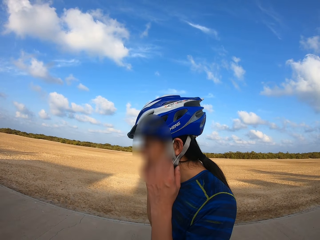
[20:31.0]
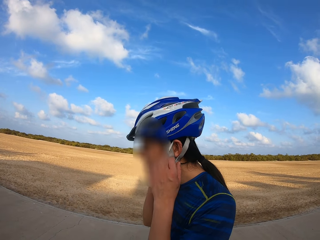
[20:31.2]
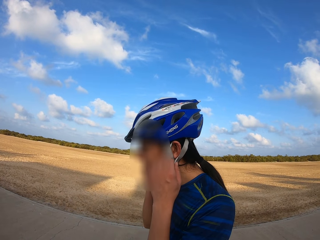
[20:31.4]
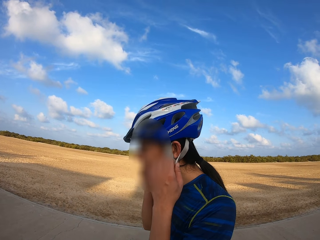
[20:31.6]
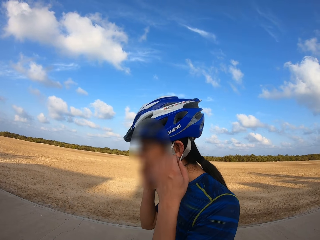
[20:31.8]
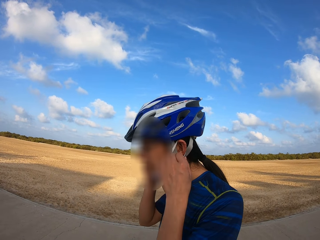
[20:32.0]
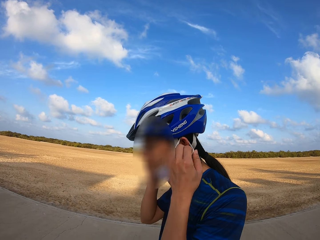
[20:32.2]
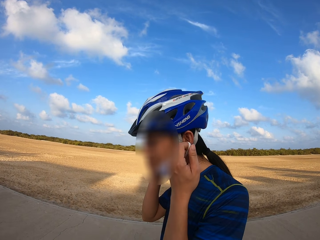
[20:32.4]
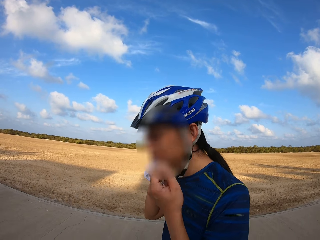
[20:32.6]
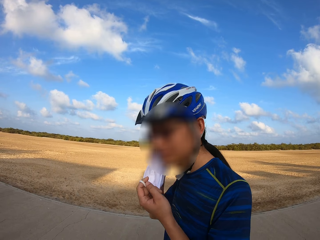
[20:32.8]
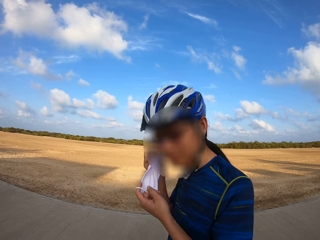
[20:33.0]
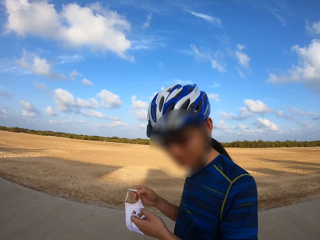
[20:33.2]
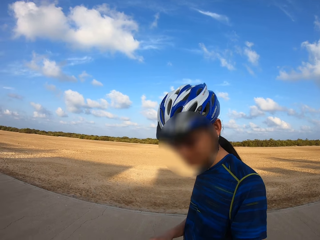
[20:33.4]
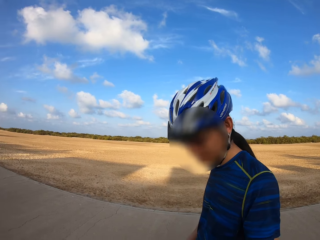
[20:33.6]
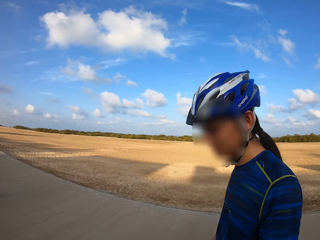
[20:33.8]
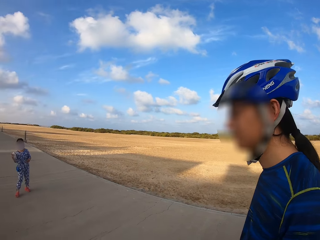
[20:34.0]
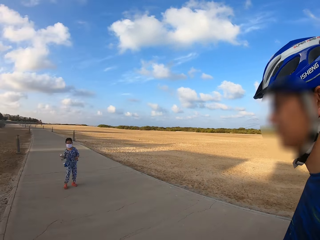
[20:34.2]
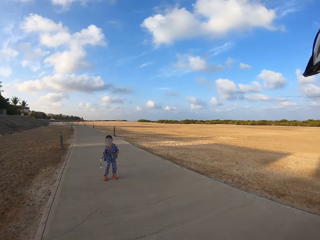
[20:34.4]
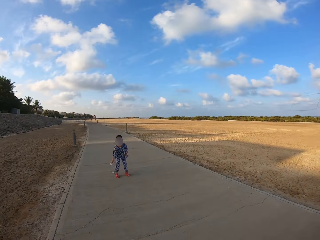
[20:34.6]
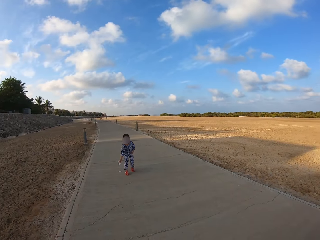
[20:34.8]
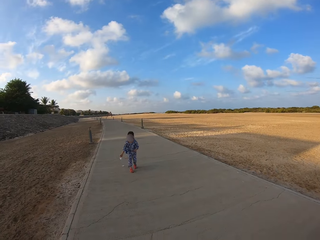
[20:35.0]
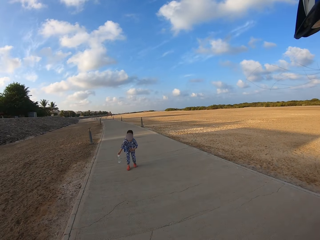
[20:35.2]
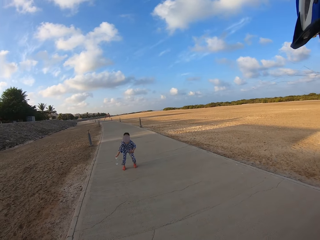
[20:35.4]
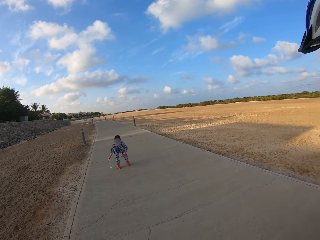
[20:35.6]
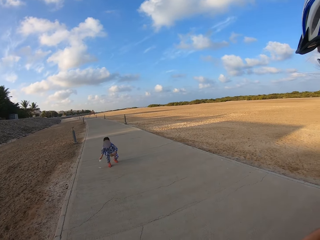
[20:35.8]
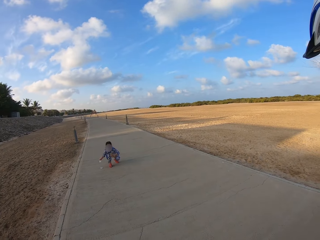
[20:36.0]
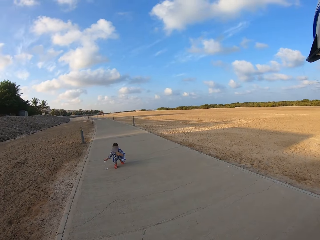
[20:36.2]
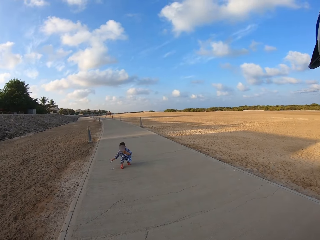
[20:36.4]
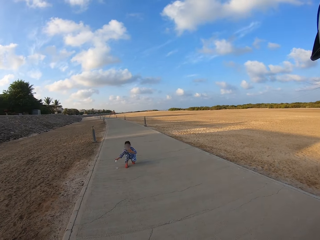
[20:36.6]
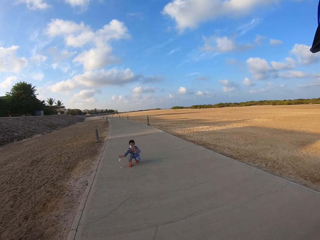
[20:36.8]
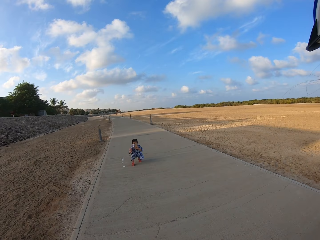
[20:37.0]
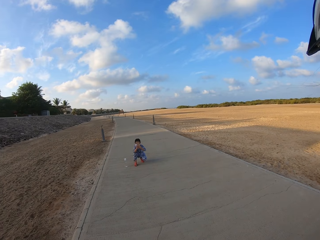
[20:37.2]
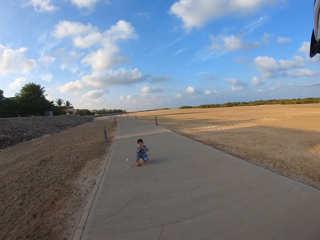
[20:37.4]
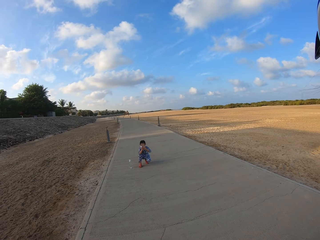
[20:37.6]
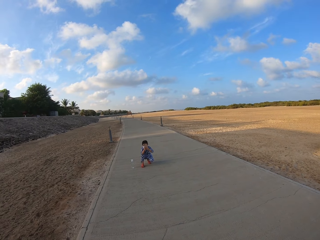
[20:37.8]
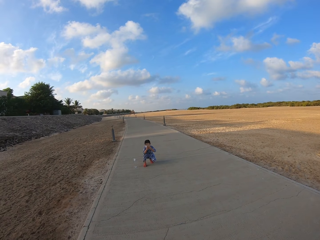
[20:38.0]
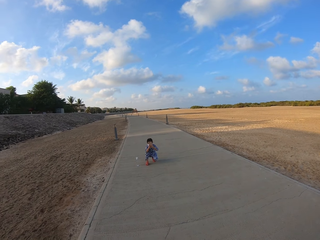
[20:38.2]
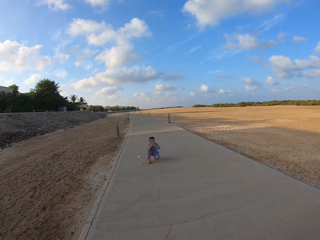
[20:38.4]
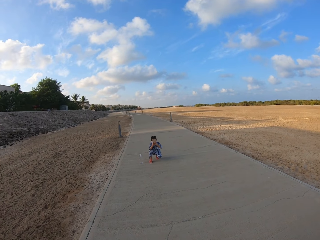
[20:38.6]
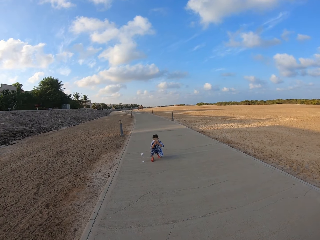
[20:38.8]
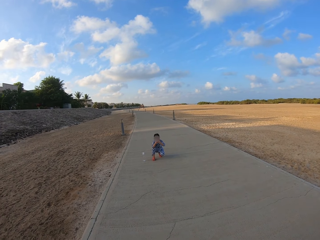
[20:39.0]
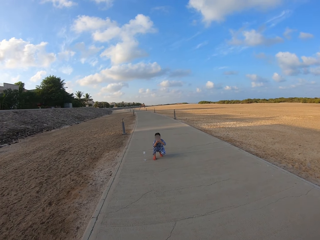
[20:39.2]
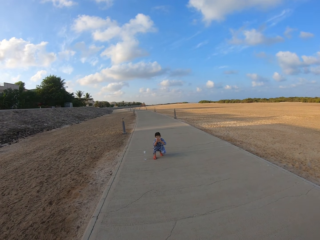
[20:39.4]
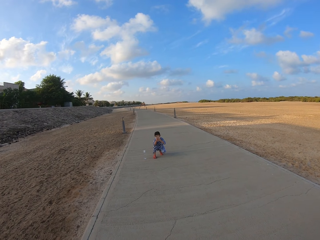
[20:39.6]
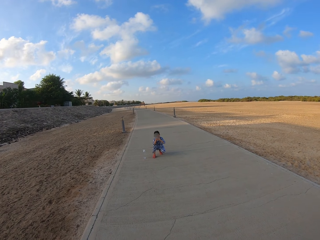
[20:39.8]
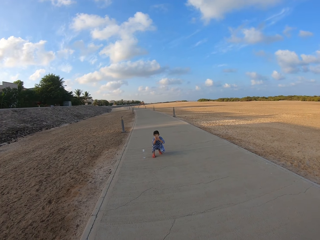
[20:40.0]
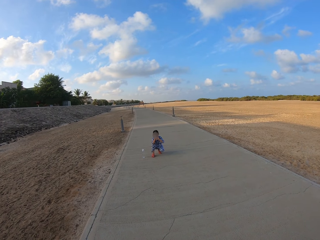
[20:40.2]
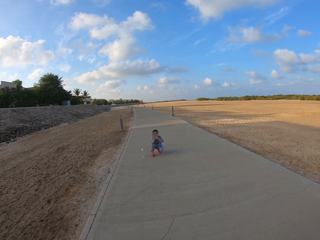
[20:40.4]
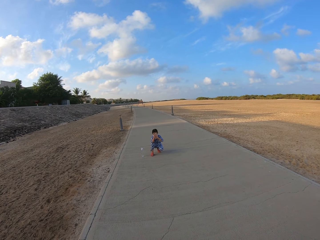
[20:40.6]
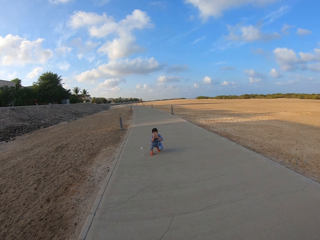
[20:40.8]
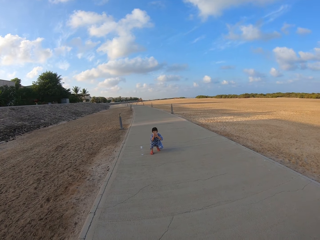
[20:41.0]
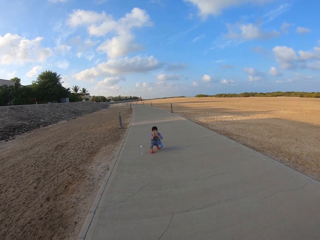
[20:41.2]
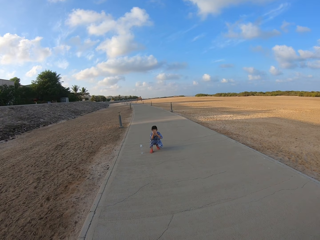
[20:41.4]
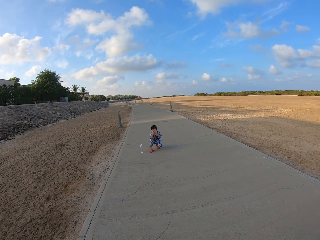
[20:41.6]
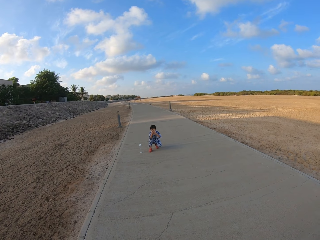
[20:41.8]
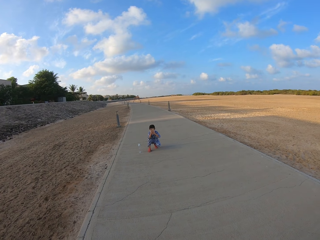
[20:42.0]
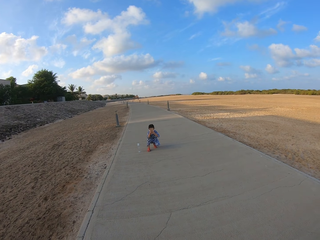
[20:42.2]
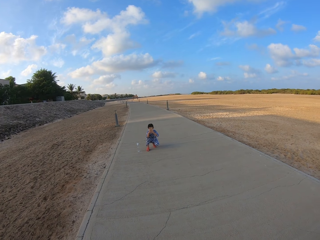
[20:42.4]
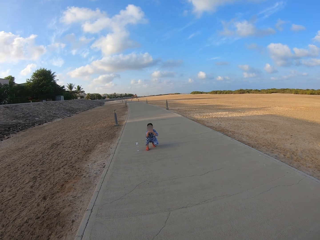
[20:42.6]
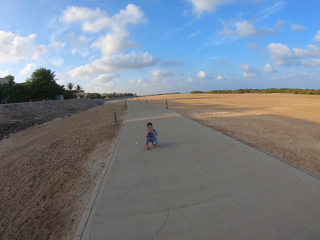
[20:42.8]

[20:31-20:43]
A person removes a face mask. The girl puts the water bottle on the sidewalk, squats down and points the phone camera at the camera wearer and the person. The camera wearer stares at the girl.

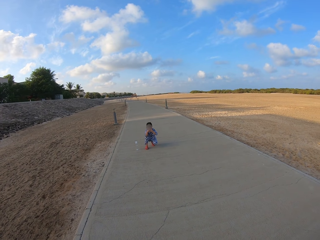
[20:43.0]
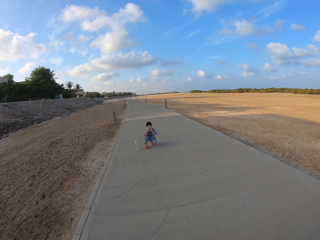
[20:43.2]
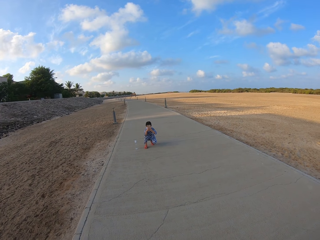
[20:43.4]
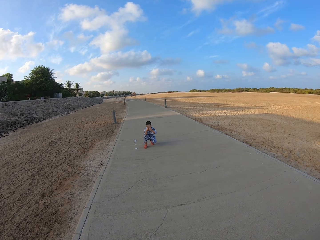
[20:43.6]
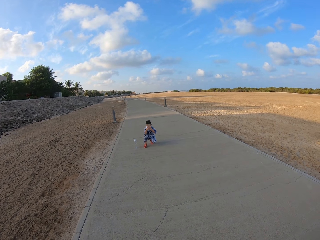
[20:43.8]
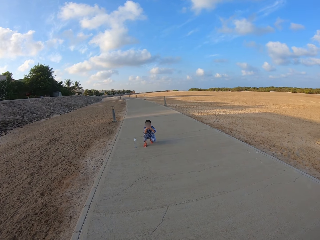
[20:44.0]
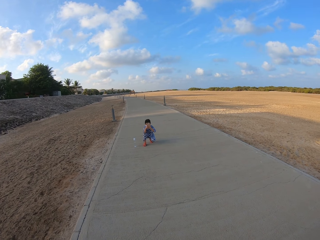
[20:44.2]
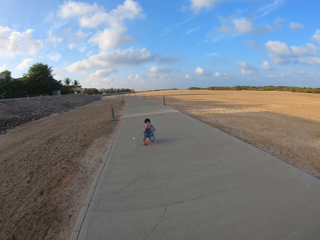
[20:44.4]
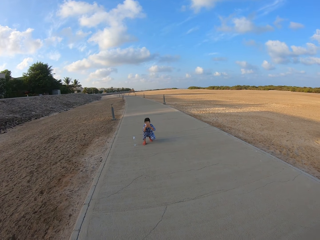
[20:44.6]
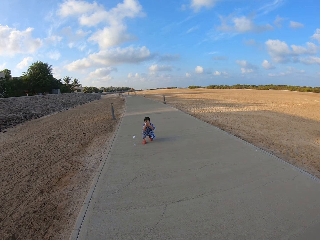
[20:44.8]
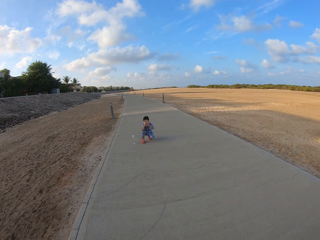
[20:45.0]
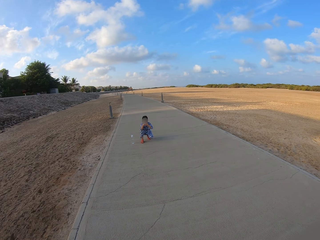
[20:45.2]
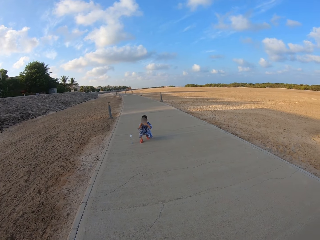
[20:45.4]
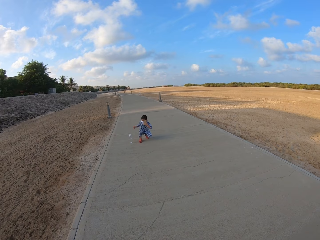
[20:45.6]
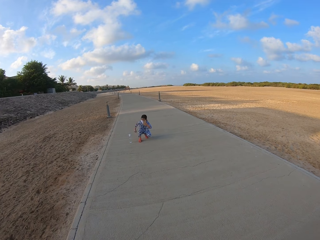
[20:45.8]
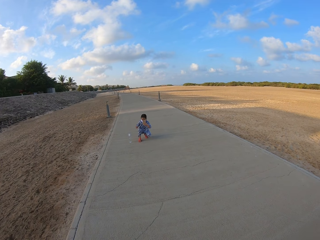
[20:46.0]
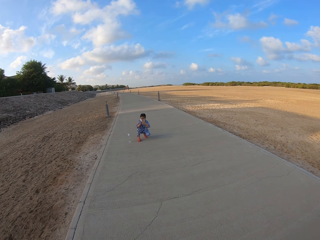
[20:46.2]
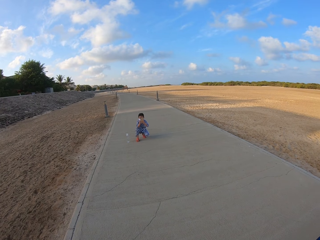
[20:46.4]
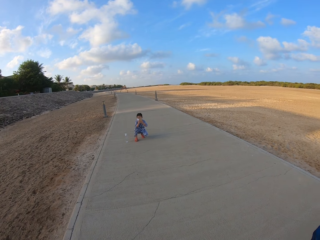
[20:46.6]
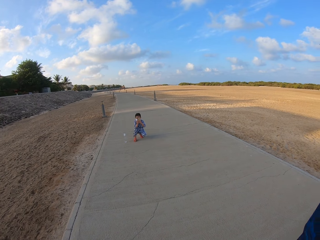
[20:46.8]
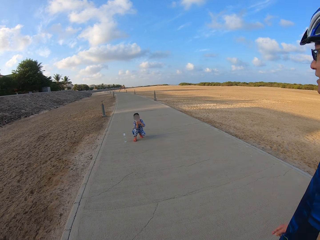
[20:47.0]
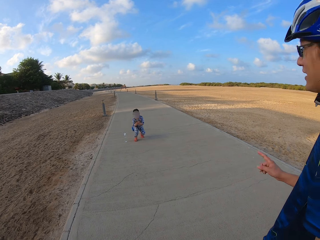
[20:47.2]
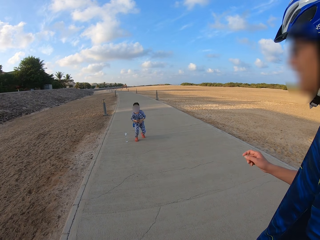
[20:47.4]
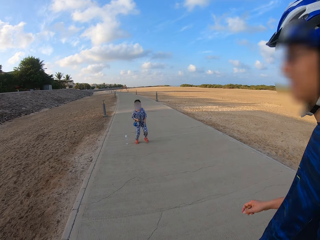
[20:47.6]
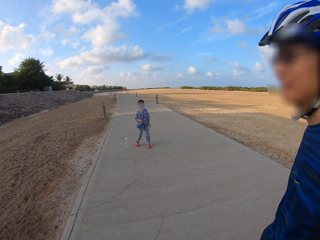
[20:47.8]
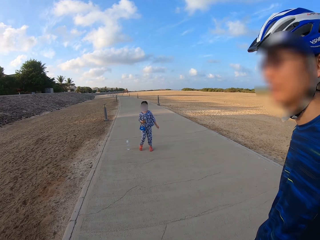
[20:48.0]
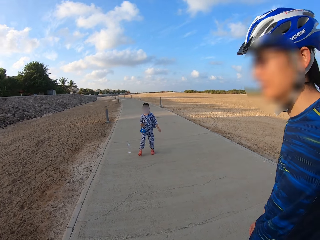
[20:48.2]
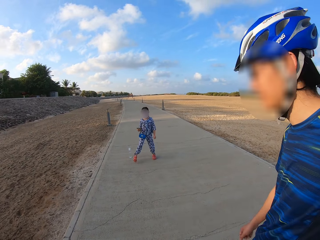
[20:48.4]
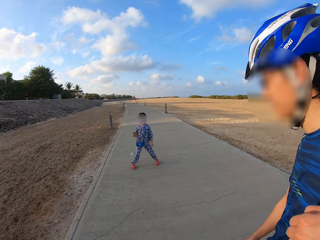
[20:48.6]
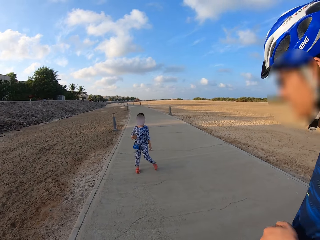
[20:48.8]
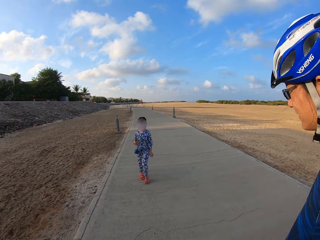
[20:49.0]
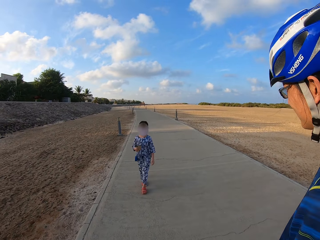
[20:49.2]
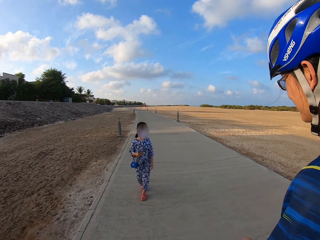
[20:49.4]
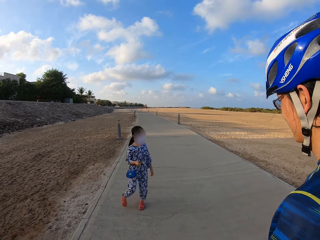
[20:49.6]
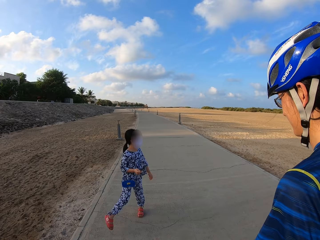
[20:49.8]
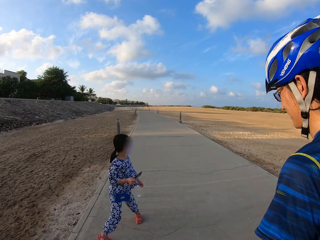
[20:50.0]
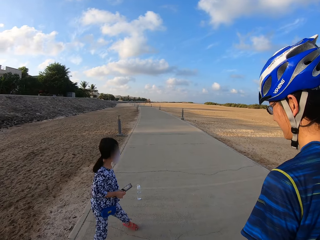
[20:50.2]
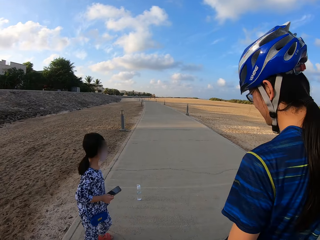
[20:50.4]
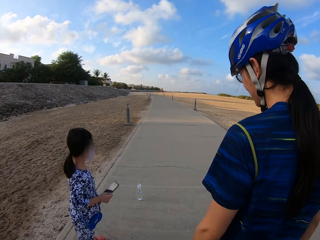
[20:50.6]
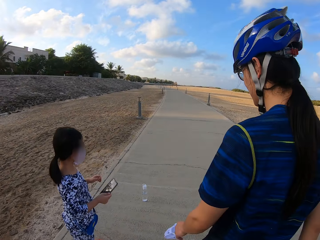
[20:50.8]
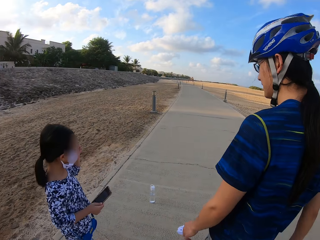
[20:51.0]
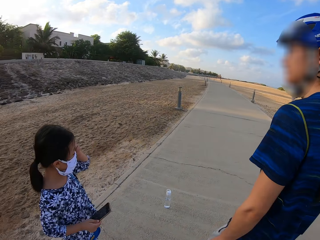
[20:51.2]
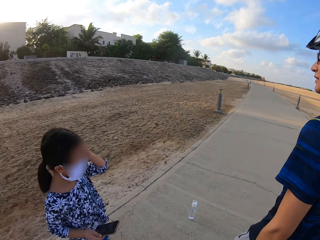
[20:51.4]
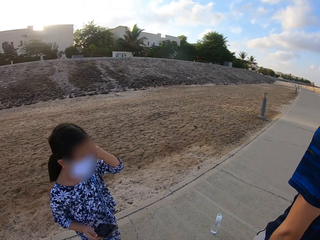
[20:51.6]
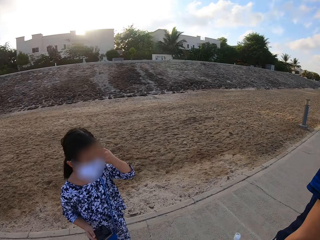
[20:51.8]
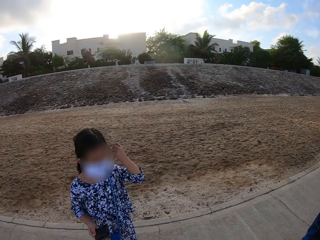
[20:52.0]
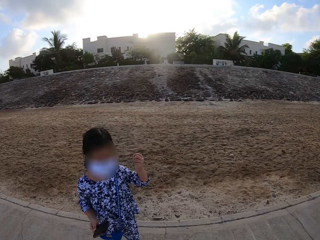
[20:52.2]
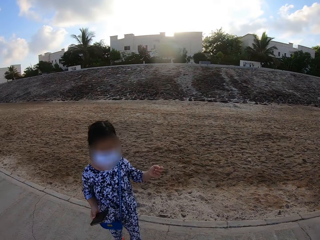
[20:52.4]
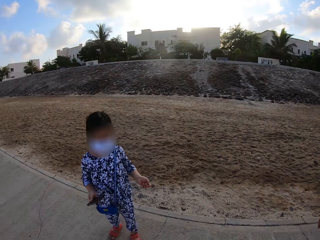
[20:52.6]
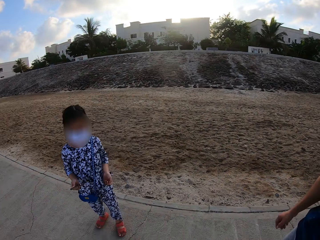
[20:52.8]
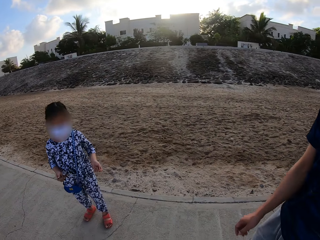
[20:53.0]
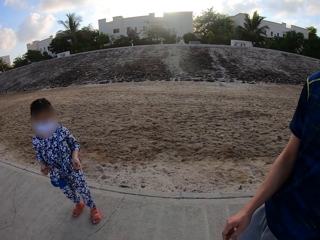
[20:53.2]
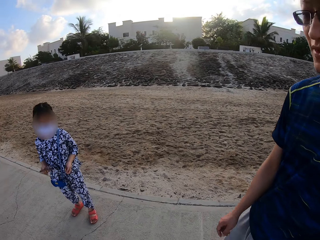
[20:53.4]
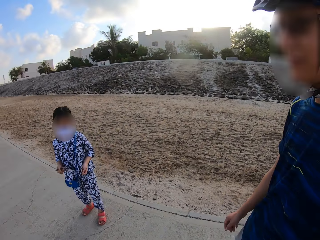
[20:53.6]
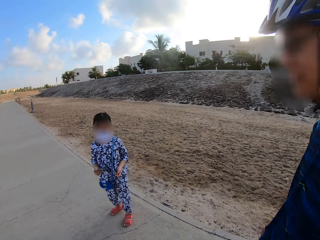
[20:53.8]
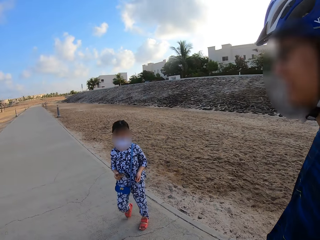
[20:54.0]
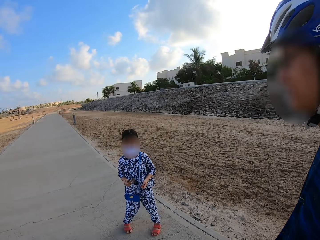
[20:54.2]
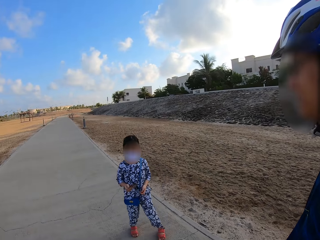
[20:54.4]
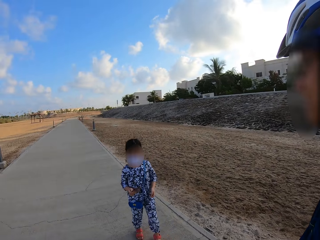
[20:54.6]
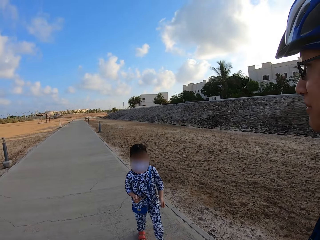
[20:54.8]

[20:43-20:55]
The girl stands up. The camera wearer, the person and the girl walk on the sidewalk.
